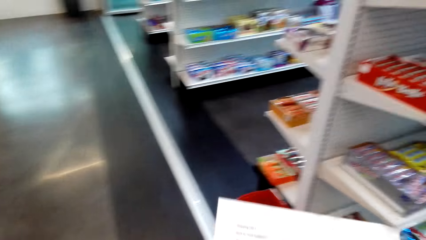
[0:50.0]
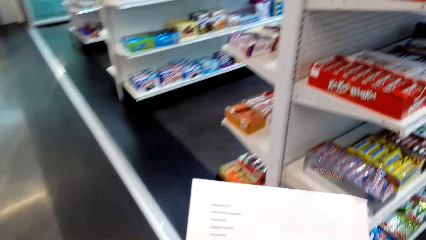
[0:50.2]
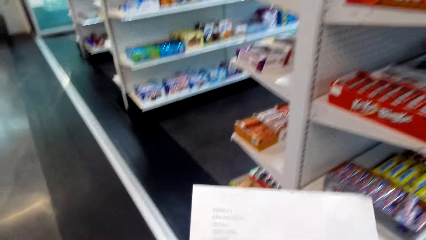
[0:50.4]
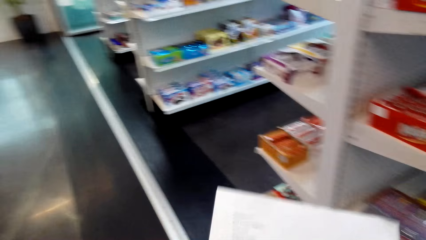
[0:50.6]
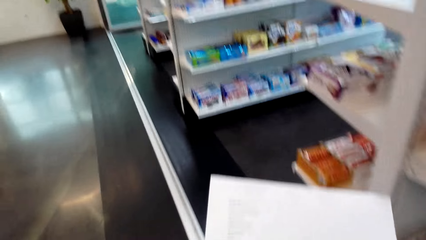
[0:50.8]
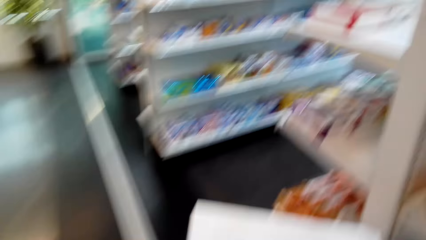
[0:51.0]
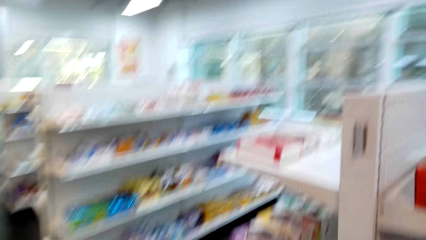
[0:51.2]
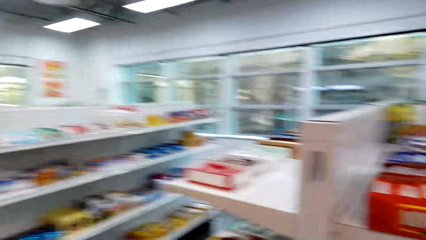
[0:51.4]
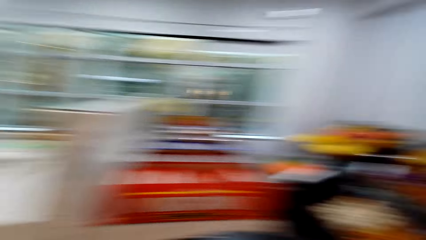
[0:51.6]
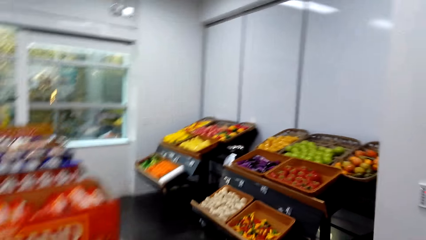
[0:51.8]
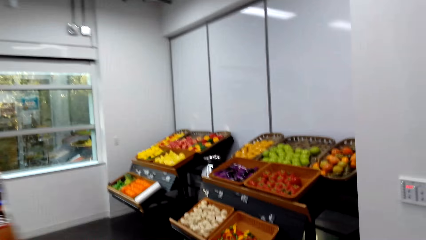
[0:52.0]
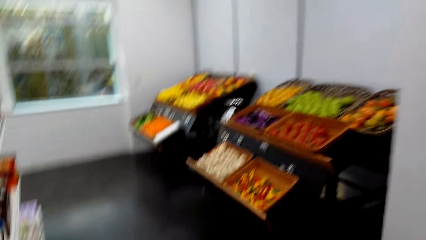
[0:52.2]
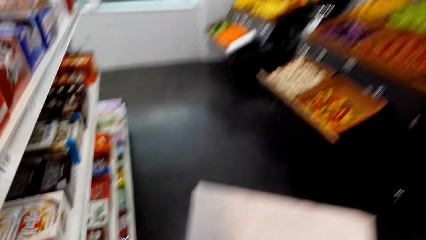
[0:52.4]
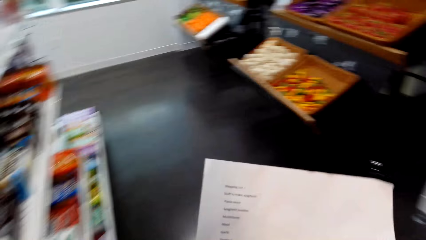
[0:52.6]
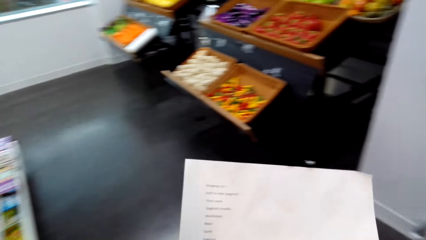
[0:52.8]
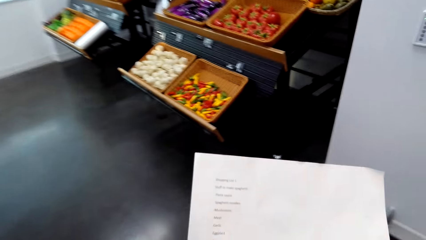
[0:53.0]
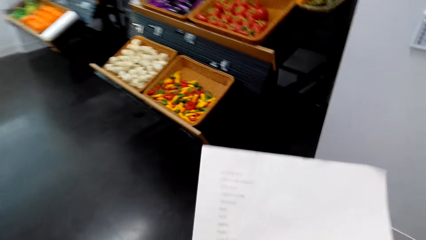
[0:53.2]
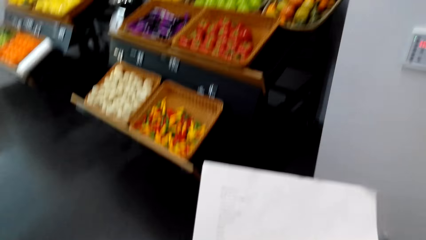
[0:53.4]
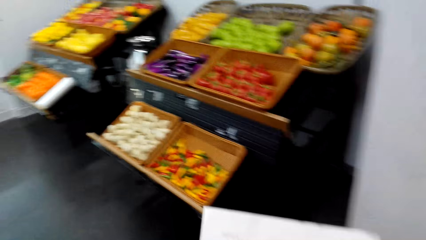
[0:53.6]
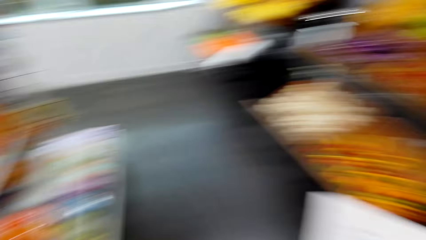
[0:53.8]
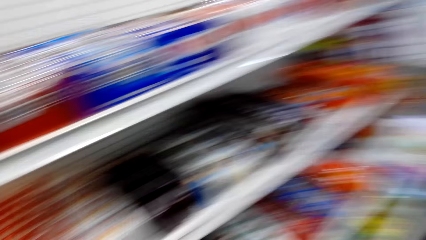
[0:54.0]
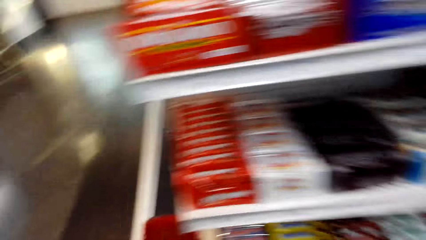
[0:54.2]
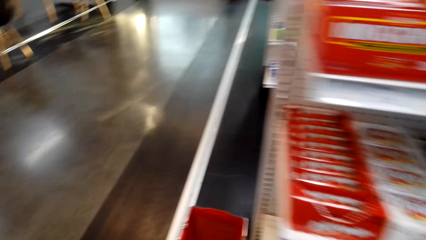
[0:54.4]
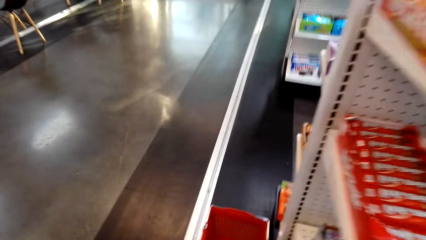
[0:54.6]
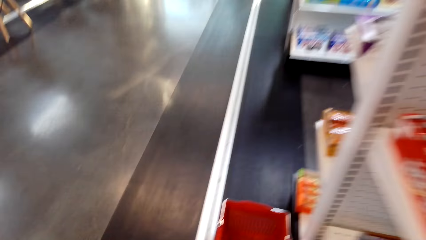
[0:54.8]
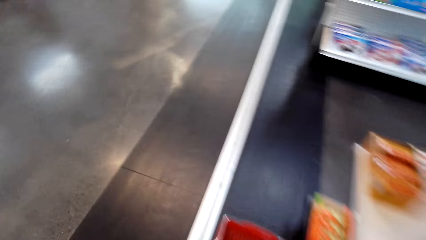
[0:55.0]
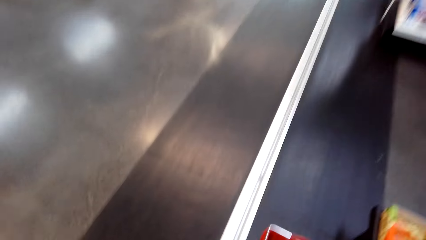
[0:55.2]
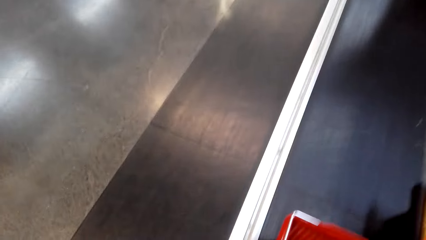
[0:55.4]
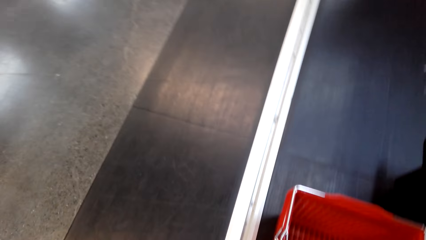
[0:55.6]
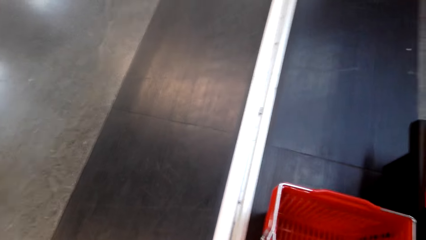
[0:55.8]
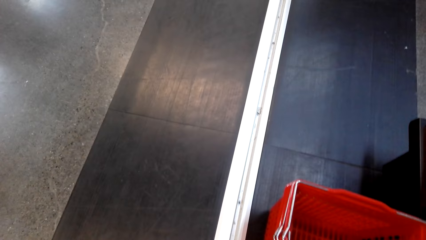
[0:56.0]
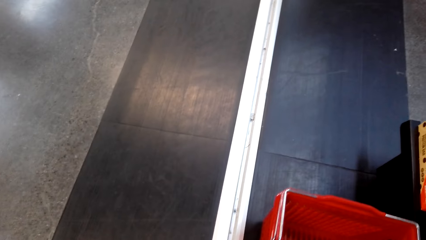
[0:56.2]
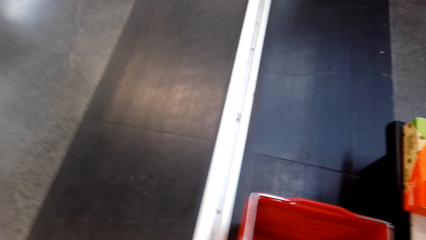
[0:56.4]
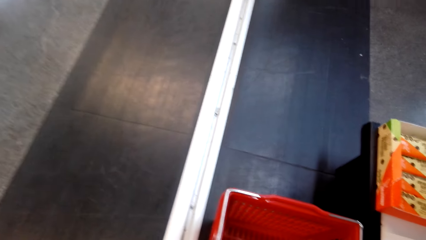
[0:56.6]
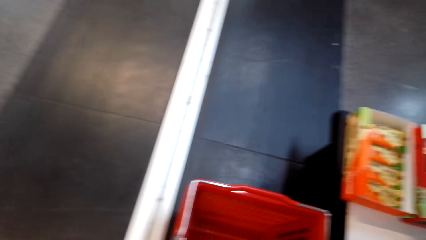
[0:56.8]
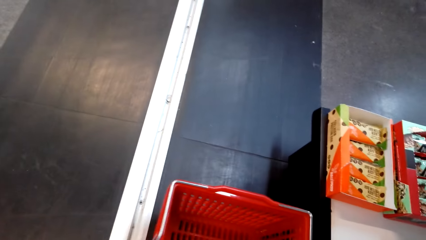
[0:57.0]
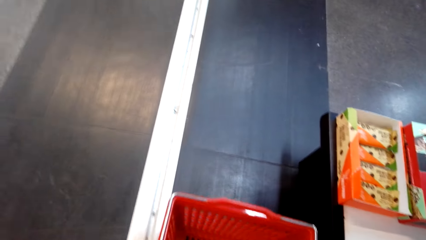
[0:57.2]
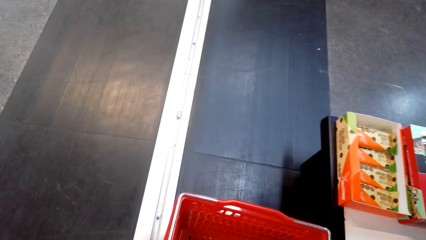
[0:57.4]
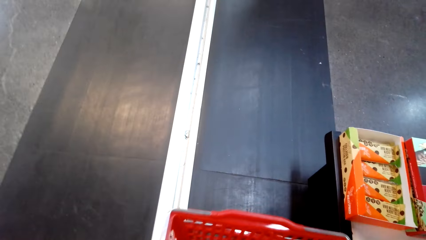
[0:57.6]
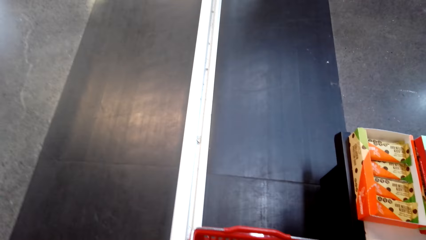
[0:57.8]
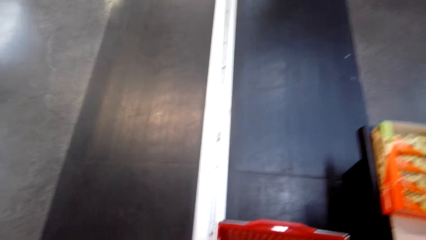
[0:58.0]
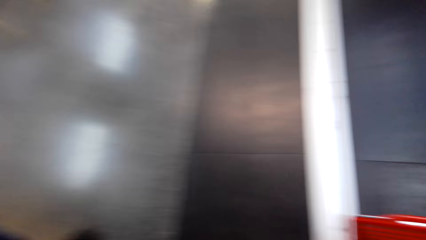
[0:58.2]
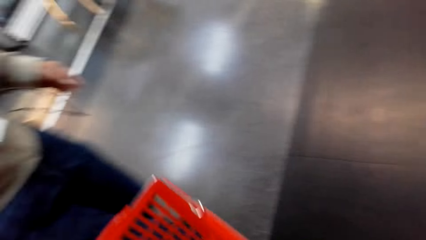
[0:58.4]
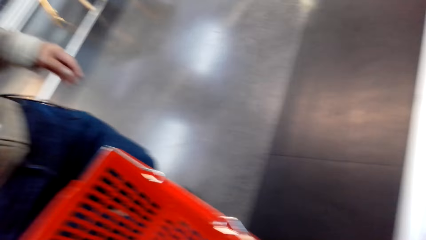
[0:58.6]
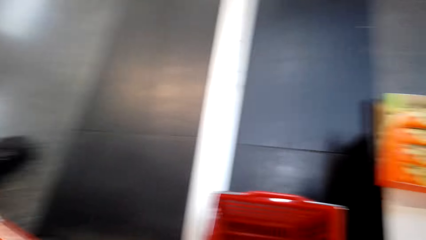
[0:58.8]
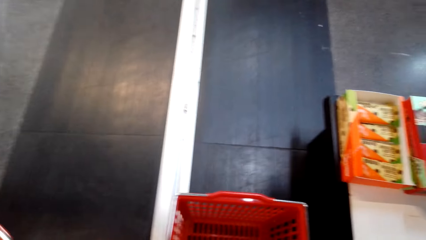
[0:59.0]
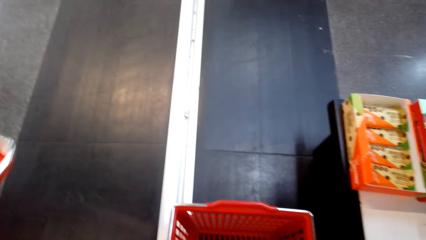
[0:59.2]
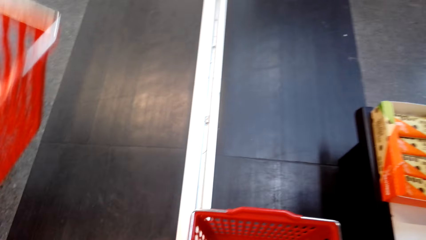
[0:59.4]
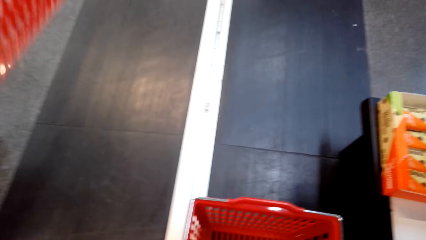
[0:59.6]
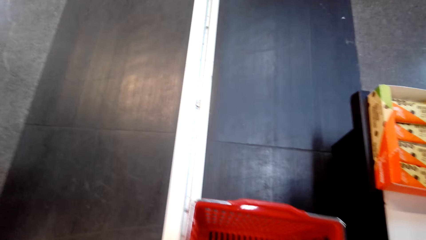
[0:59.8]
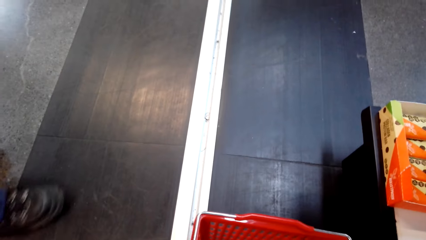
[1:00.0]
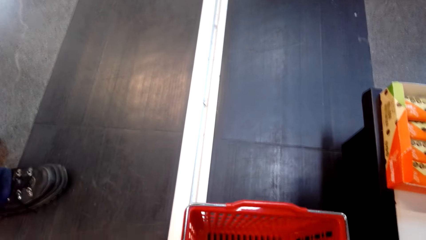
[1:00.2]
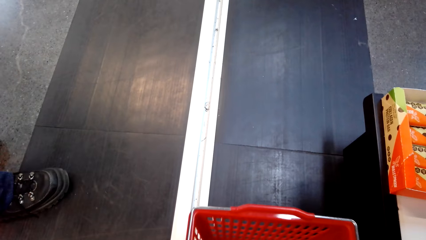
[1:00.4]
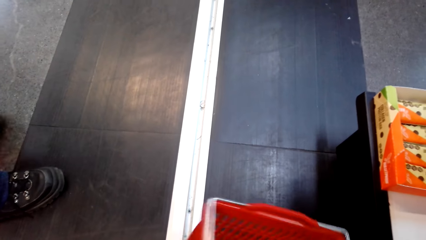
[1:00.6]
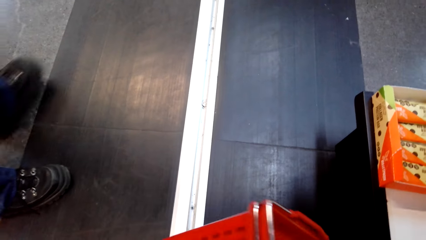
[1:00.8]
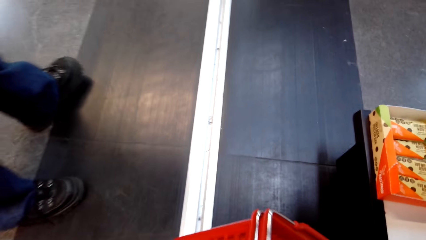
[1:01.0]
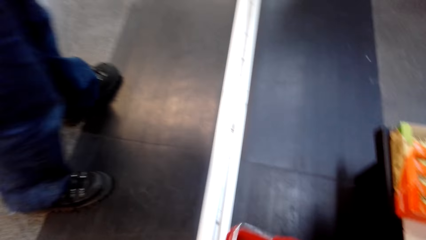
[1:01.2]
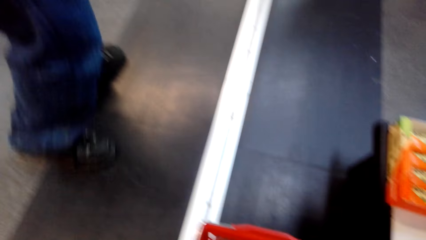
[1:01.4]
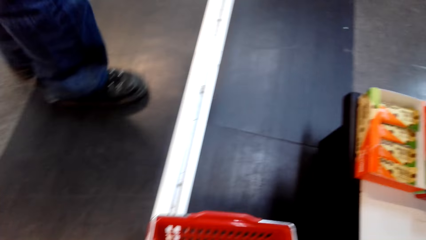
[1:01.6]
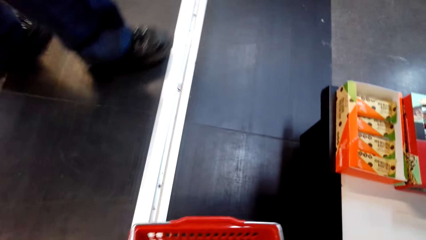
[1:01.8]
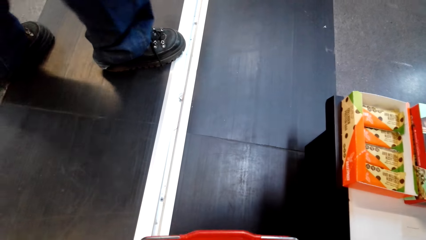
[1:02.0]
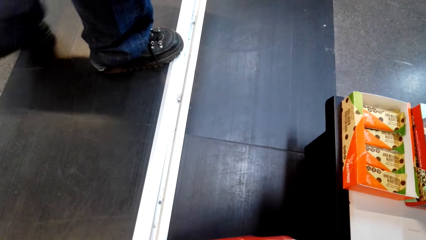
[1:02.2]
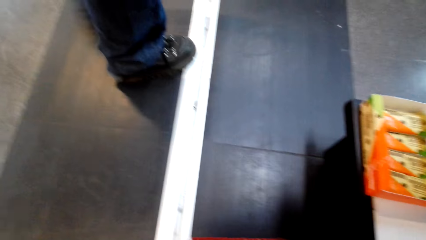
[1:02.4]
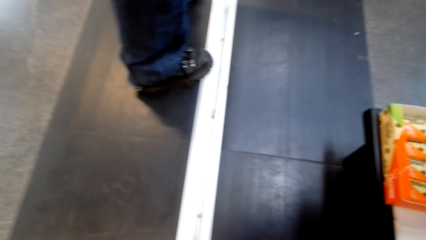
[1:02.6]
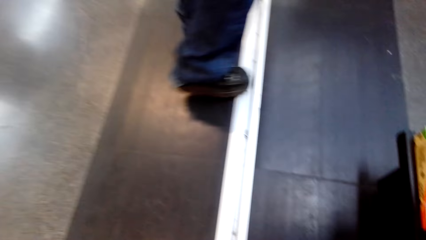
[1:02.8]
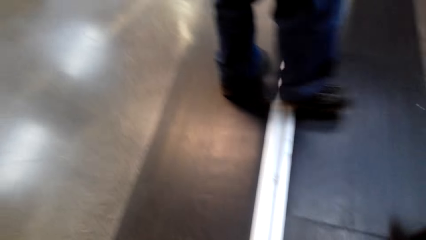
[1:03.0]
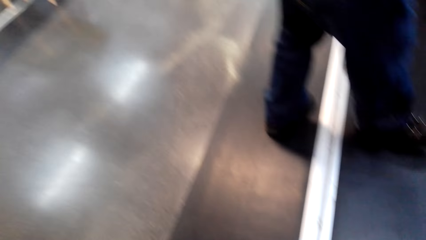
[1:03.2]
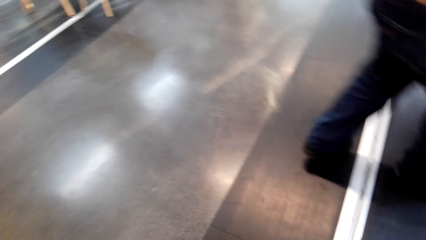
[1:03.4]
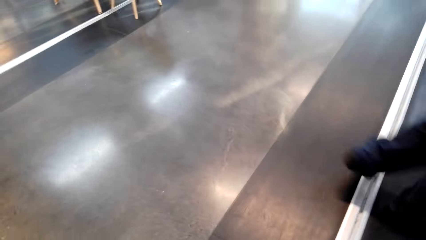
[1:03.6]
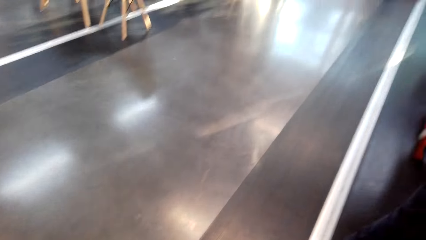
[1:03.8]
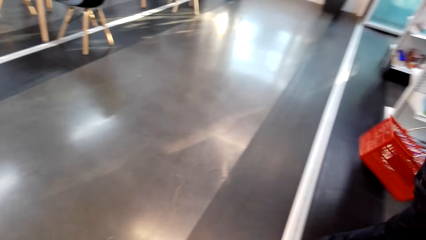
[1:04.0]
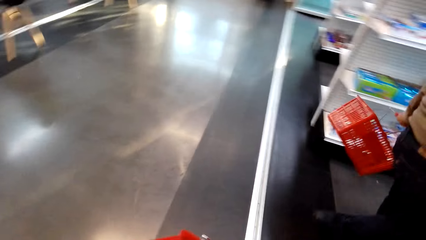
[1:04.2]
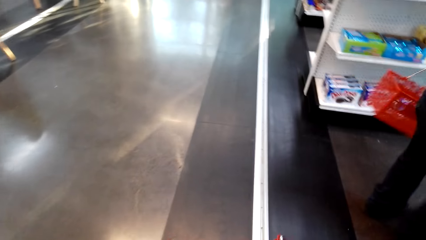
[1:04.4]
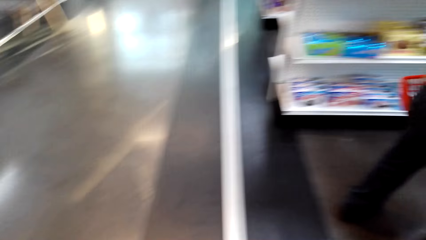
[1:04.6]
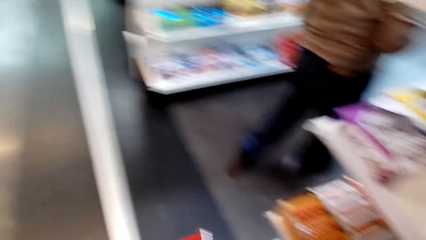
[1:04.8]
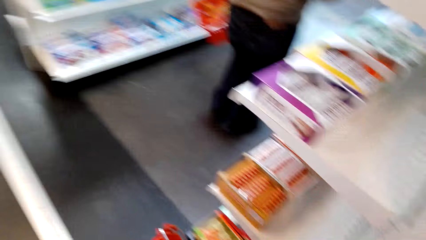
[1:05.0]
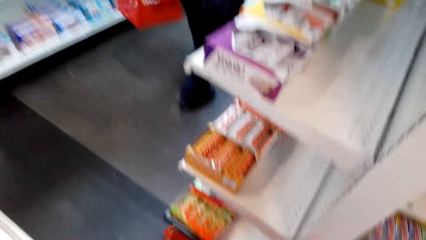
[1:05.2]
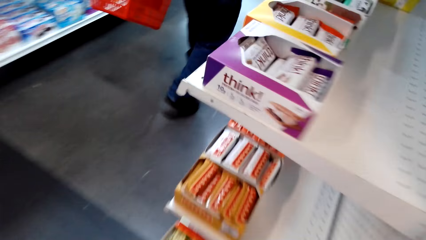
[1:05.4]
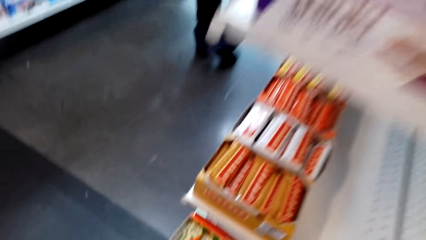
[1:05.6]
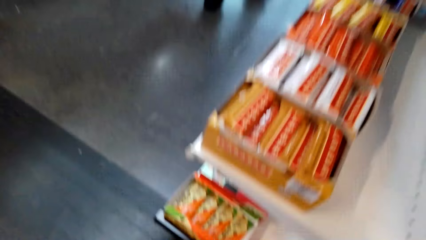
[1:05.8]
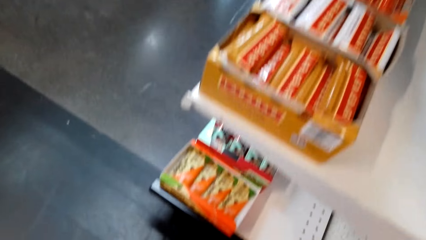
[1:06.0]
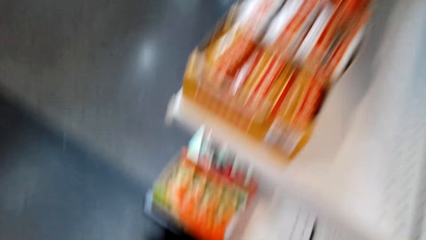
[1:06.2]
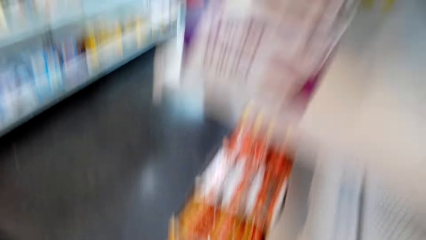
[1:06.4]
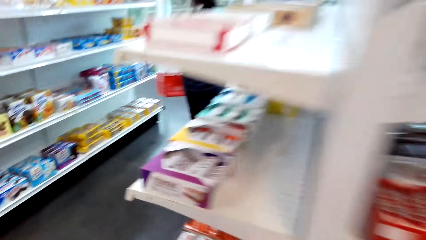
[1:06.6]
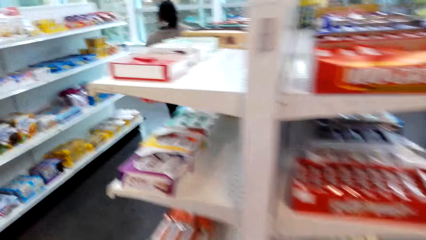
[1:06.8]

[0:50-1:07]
The camera wearer enters a shop. They pick up a shopping basket. They give the shopping basket to a lady. The camera wearer picks up the shopping basket.
